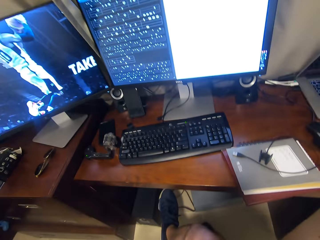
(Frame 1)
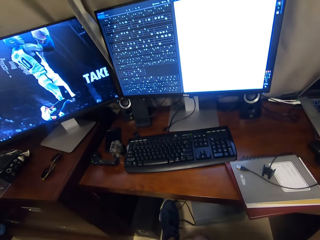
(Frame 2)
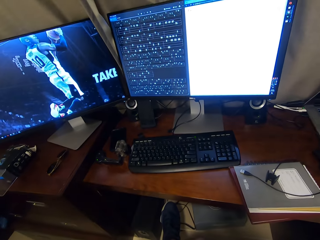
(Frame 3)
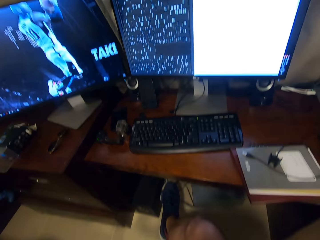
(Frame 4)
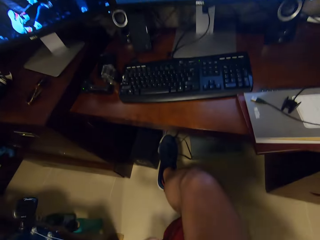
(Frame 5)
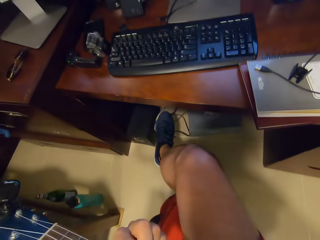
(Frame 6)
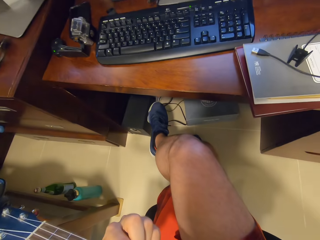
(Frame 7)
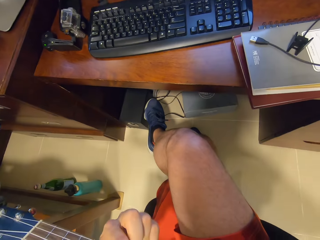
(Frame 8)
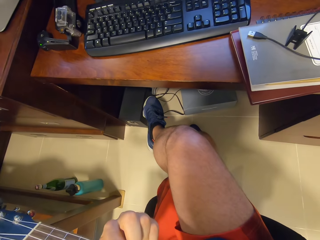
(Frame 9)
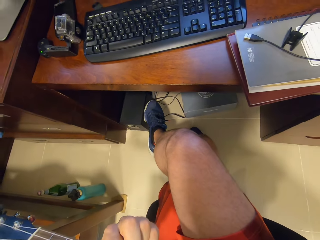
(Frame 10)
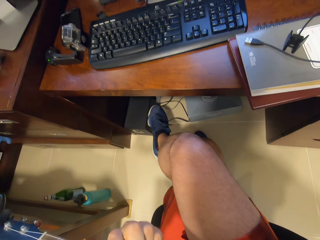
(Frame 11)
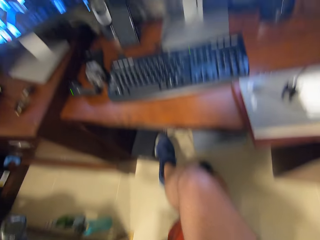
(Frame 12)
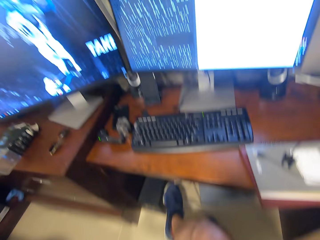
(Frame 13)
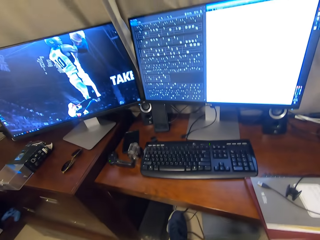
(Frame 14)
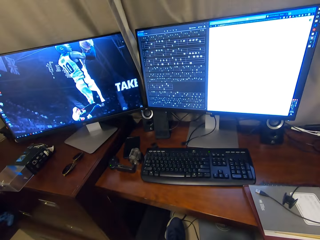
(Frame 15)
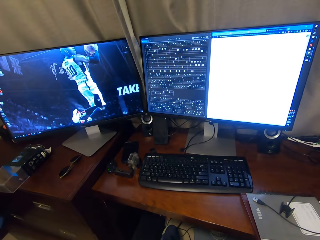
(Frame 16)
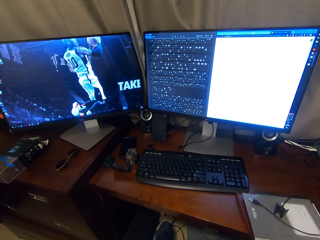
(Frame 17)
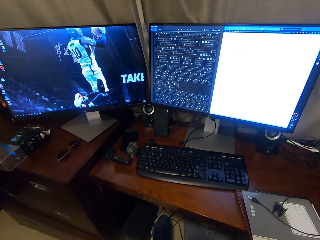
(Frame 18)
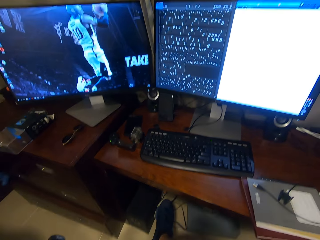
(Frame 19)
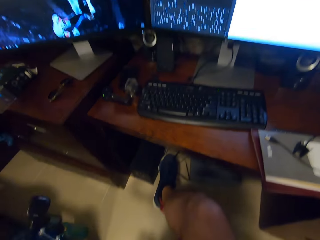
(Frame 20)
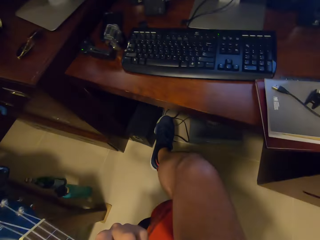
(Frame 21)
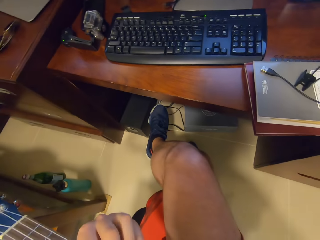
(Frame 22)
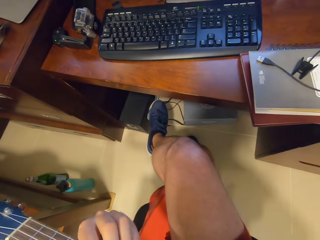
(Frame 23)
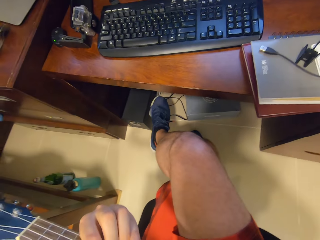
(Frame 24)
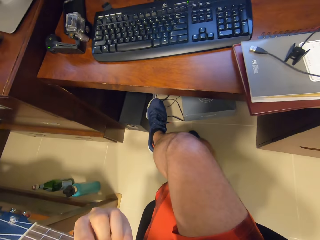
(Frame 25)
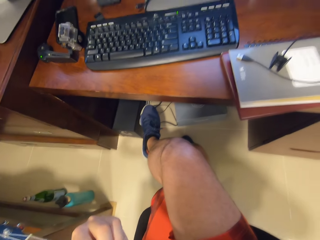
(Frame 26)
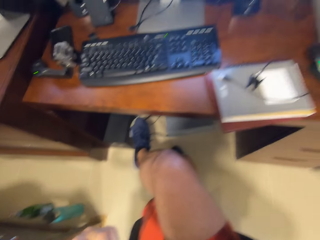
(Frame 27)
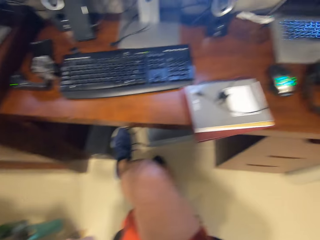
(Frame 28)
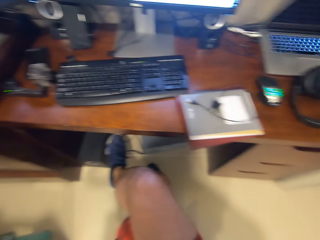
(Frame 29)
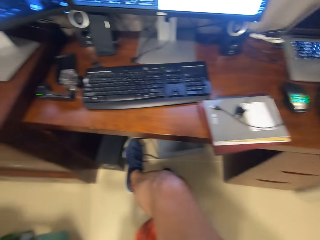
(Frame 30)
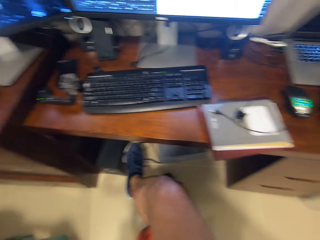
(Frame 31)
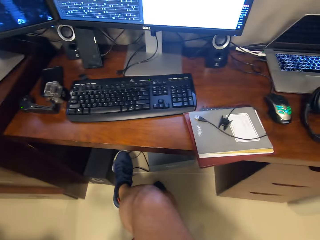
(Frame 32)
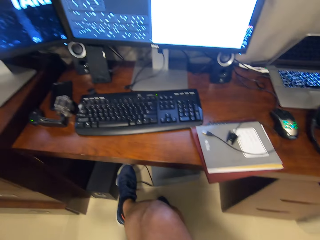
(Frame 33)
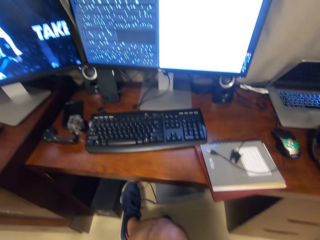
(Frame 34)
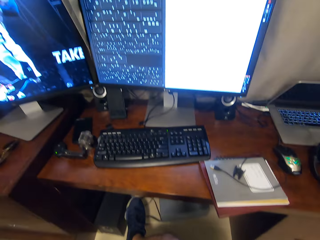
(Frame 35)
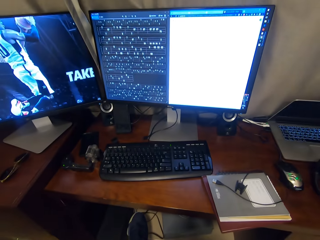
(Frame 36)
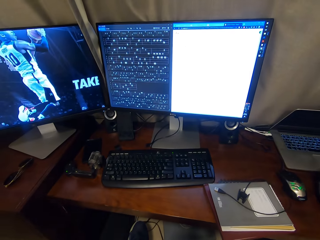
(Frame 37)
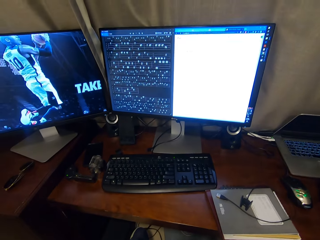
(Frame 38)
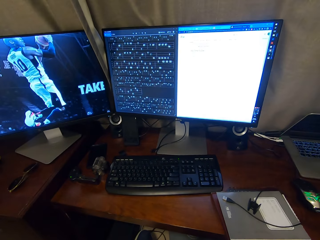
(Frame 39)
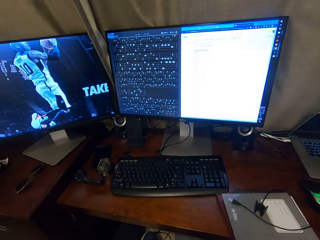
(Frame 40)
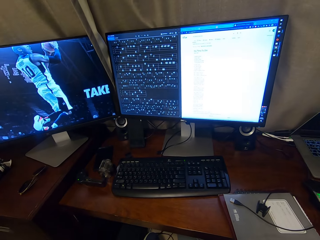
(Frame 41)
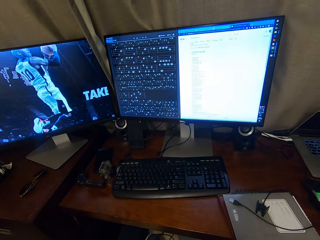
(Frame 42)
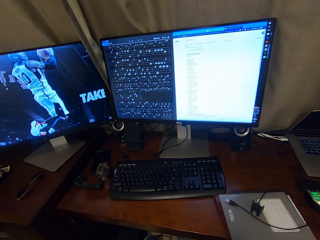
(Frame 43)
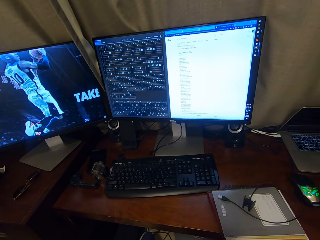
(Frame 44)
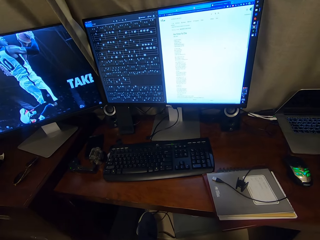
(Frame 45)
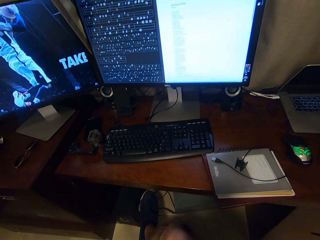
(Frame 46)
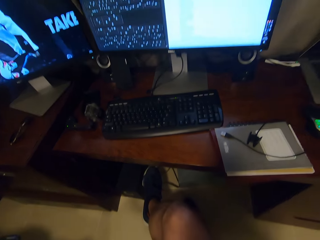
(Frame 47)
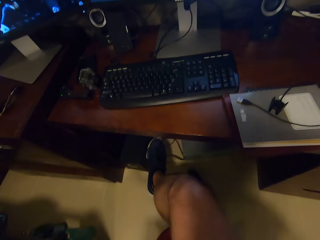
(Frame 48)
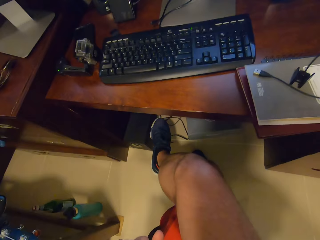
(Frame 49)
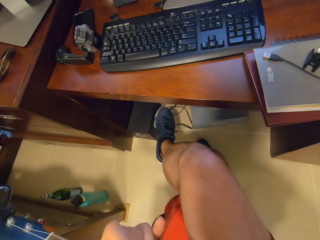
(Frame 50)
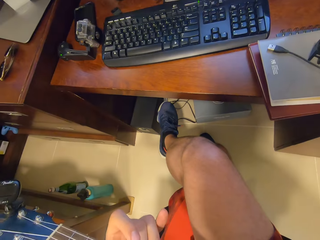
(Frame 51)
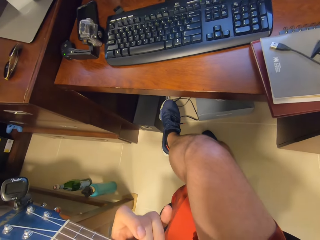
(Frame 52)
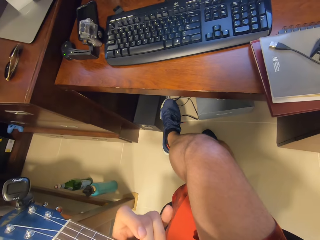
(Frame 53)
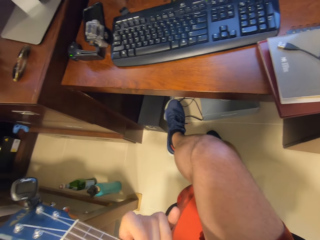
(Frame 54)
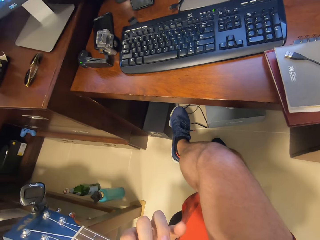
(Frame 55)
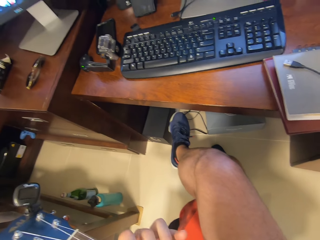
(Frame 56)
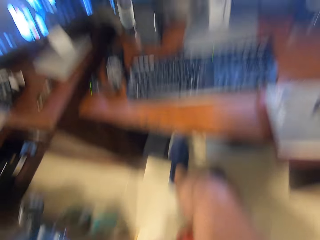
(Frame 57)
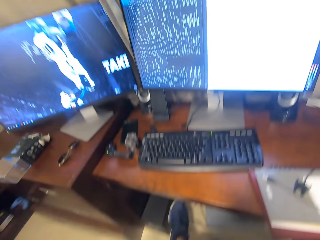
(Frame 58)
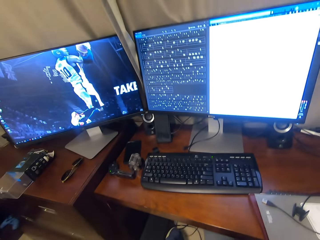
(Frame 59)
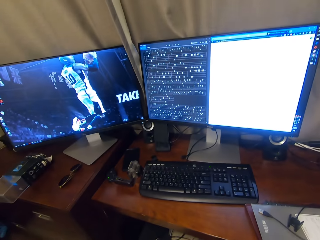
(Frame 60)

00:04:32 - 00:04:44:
The camera wearer looks on the screen. They sing to the guitar sound. They look on the screen.

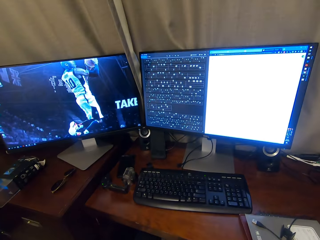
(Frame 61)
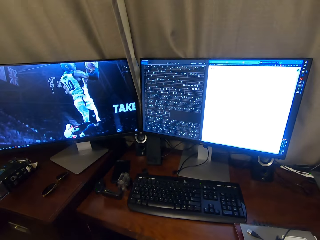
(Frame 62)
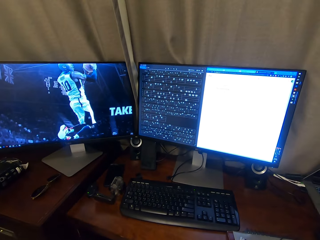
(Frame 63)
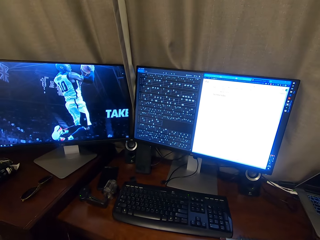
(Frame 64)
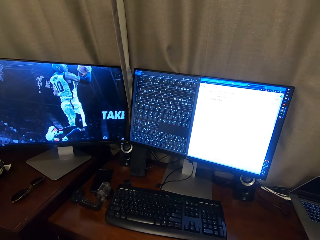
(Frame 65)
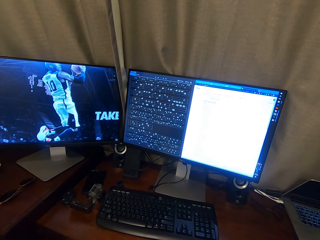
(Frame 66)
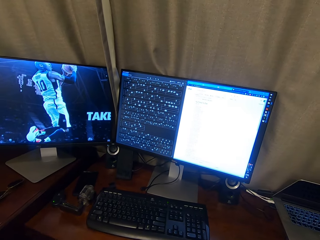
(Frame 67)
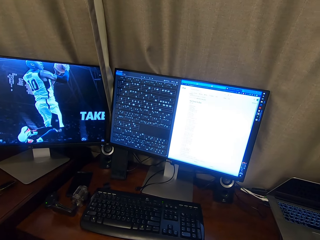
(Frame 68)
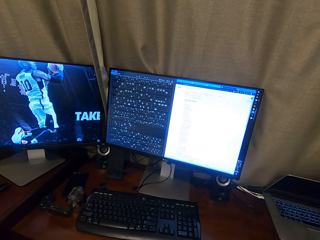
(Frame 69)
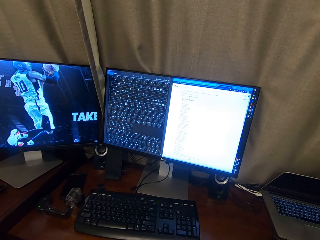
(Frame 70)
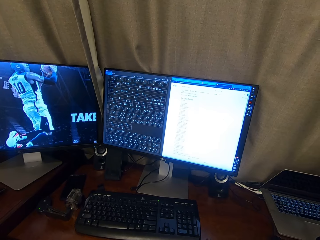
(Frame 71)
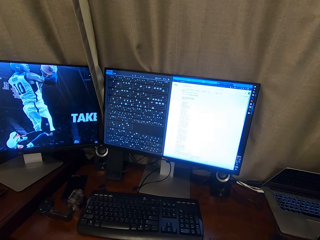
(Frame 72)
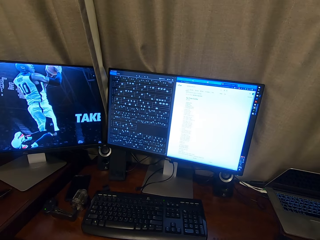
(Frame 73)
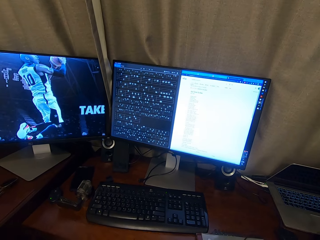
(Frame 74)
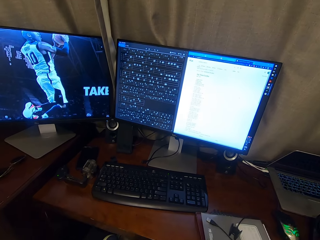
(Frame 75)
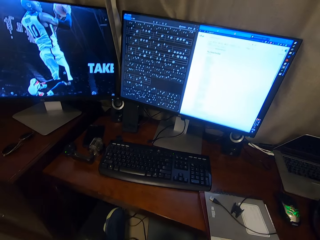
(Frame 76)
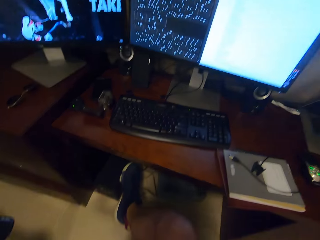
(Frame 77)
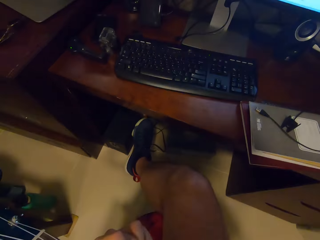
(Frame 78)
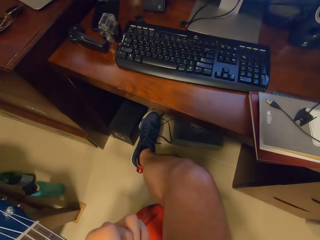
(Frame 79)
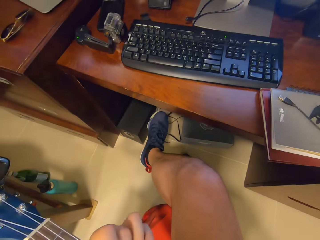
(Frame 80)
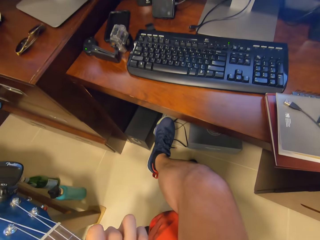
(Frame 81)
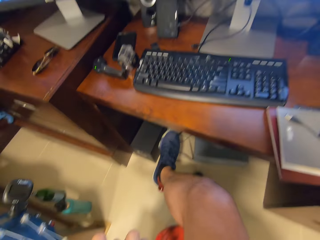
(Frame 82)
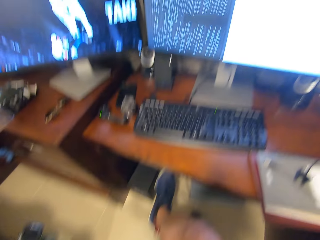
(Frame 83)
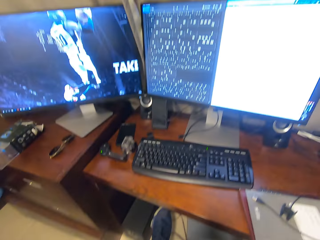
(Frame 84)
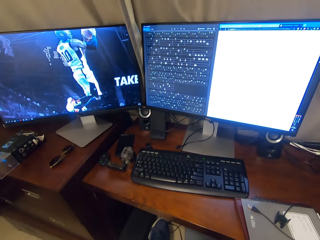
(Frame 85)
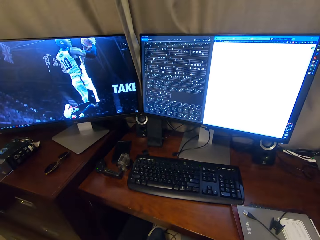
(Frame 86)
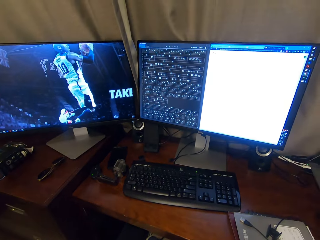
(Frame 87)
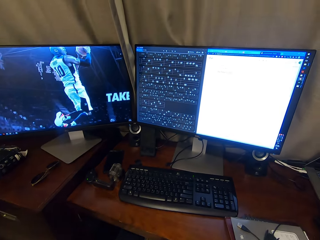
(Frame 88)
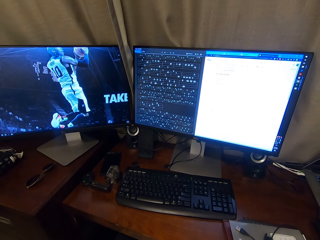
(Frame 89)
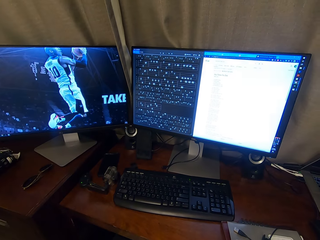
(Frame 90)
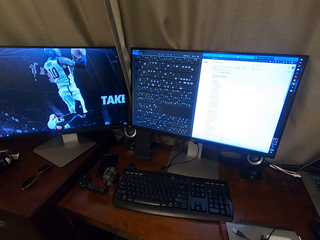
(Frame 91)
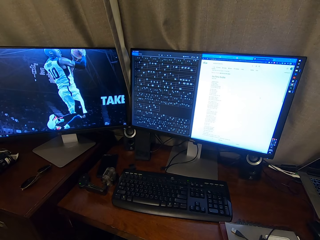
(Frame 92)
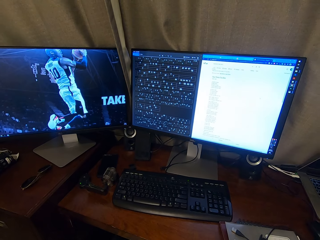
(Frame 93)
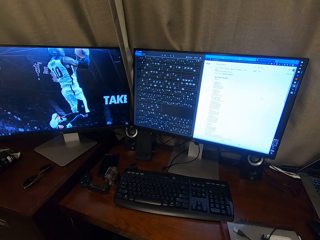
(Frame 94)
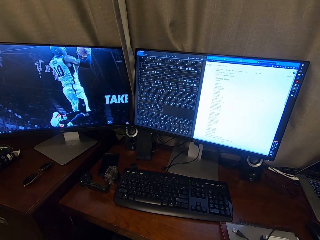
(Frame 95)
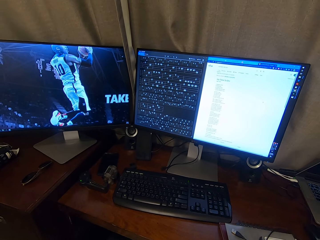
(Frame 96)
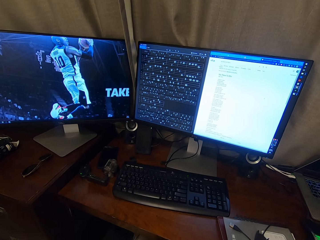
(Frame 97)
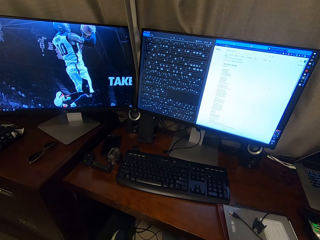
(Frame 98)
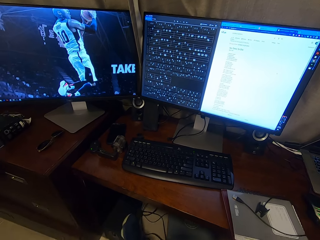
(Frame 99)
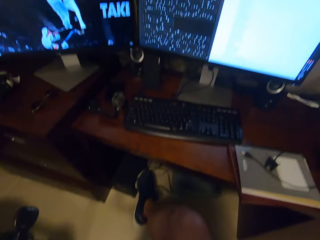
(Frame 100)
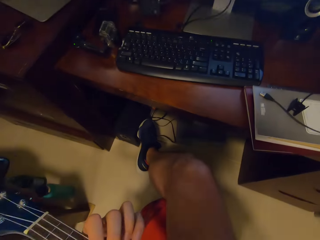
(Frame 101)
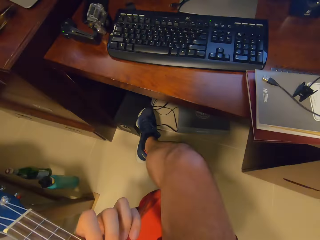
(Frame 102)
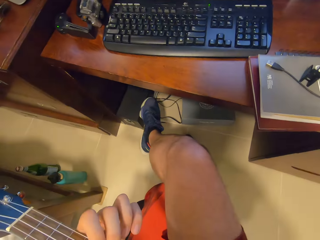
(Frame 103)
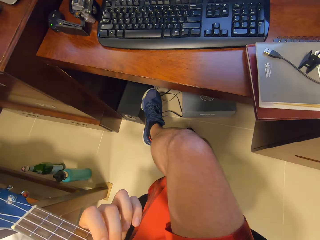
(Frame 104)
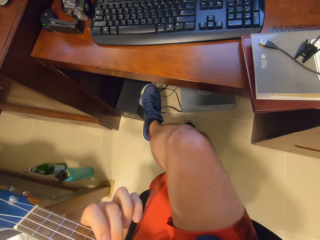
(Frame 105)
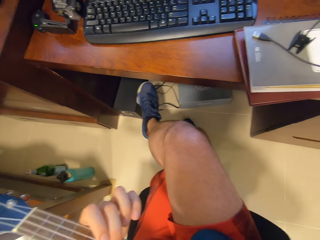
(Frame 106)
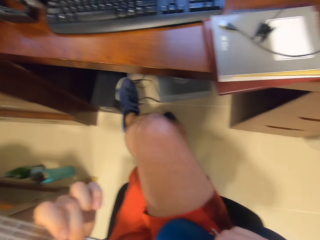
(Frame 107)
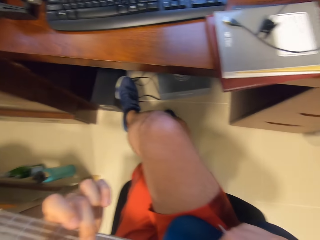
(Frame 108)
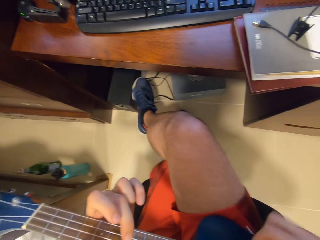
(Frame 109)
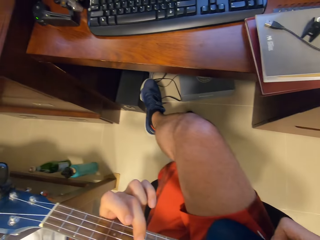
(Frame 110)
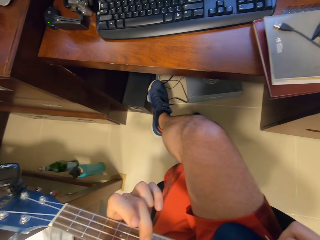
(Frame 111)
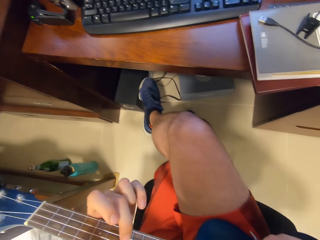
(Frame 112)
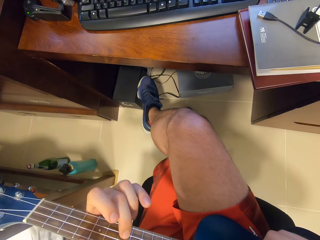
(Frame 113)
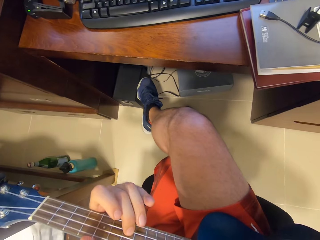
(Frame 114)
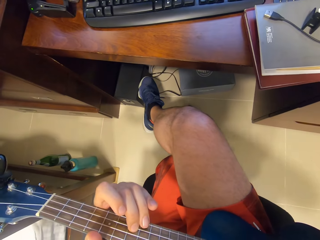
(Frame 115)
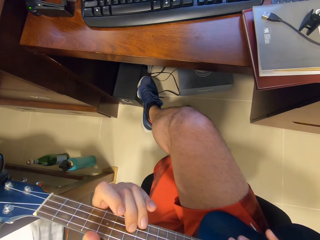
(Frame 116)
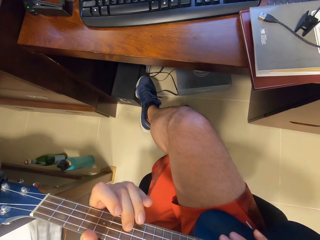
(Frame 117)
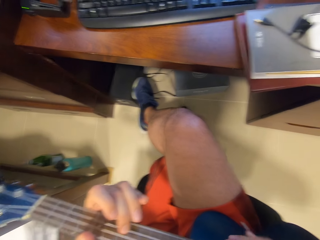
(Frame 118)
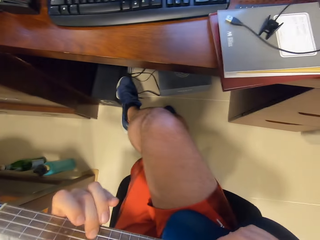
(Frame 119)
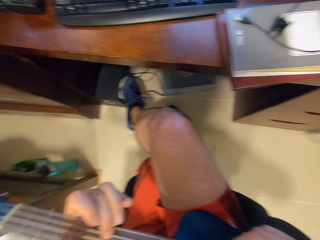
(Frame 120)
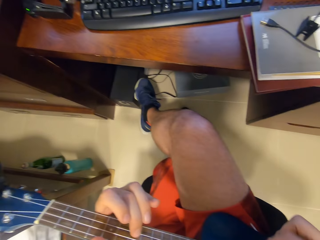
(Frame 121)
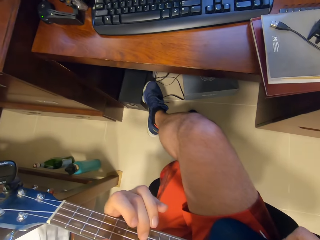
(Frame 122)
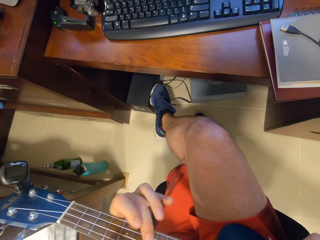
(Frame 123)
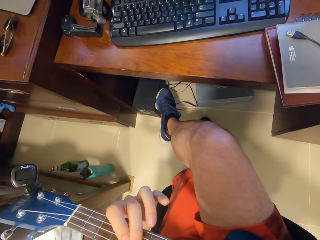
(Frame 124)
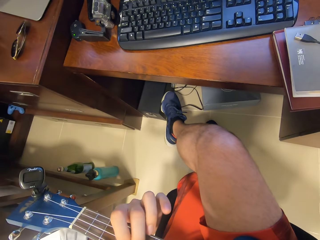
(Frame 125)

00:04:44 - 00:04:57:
The camera wearer plays the guitar. They play the guitar again.
